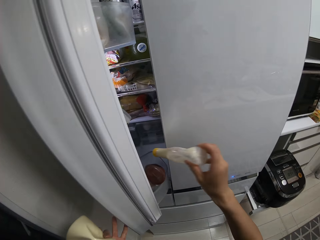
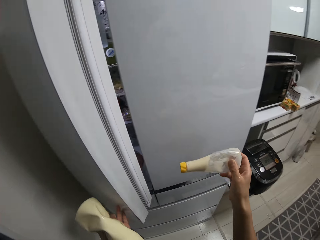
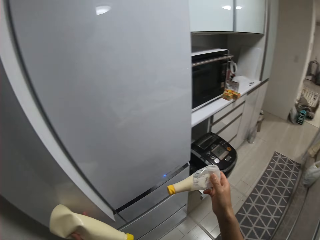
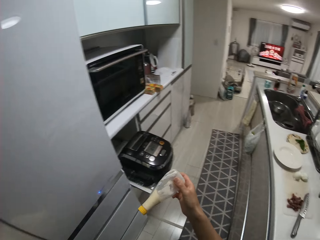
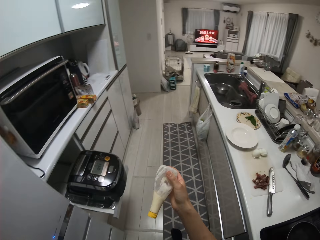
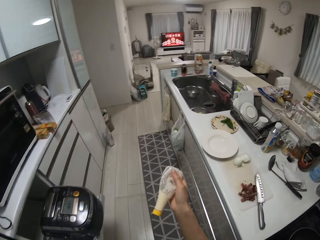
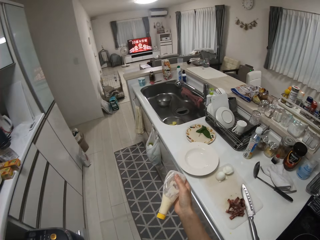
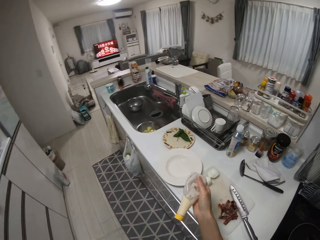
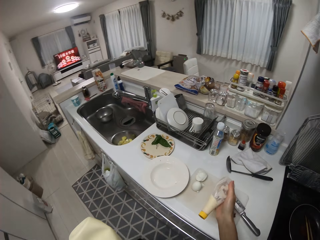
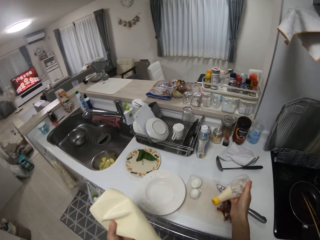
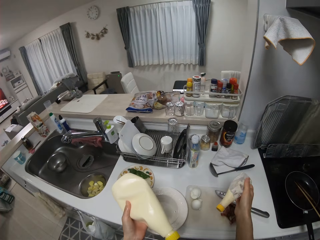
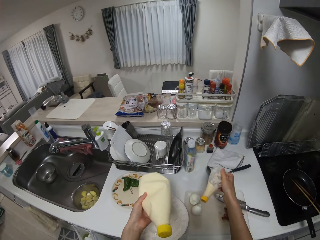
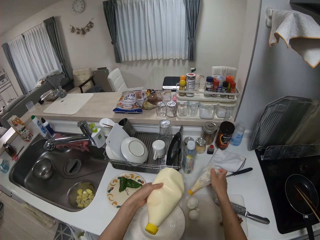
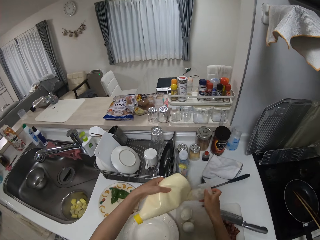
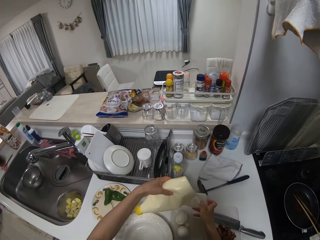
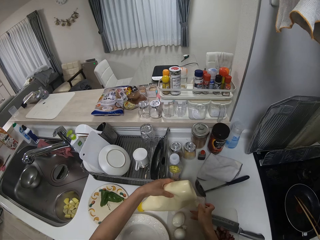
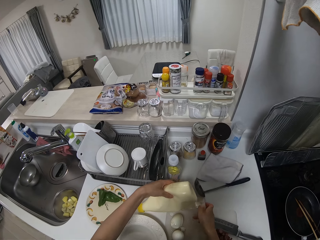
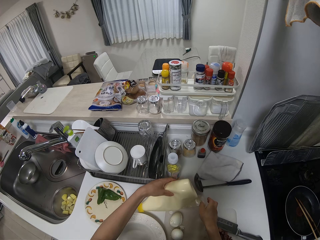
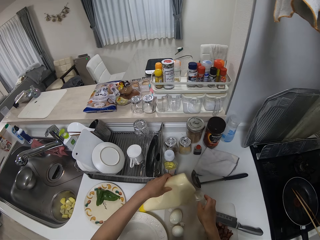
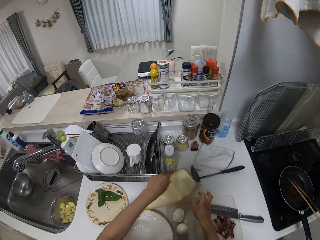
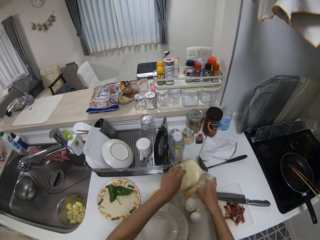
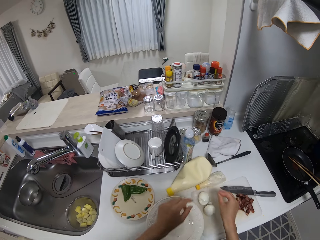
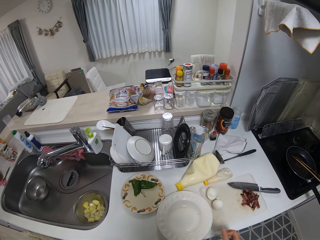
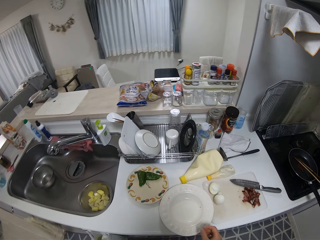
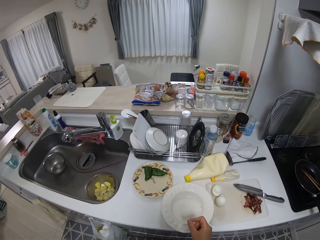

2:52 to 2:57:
The camera wearer removes another bottle from the refrigerator with her right hand. She closes the refrigerator with her left hand. She drops the bottle on the table with her two hands.

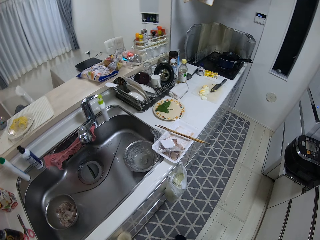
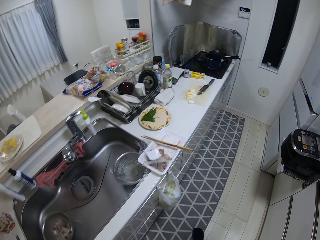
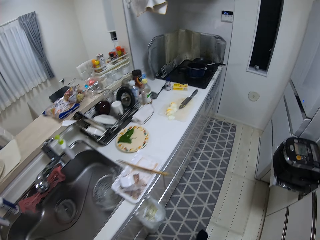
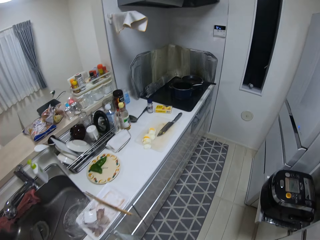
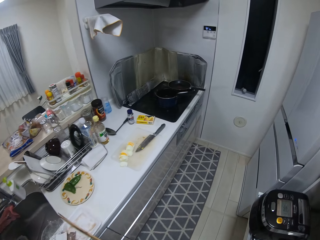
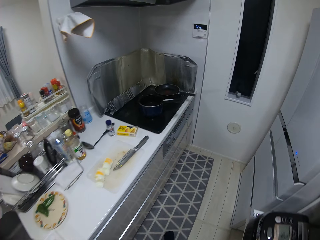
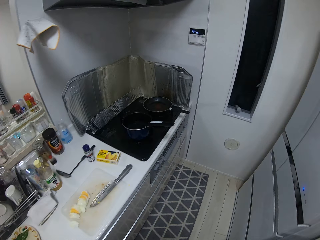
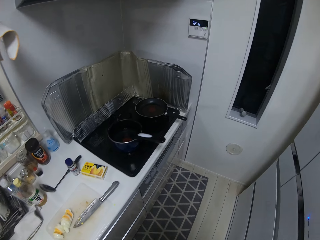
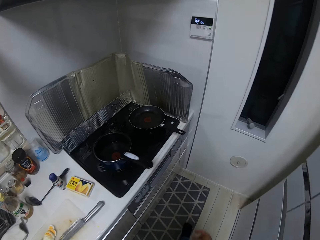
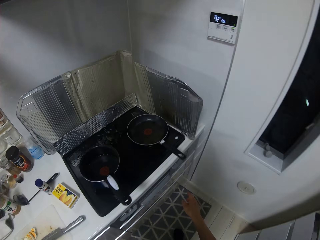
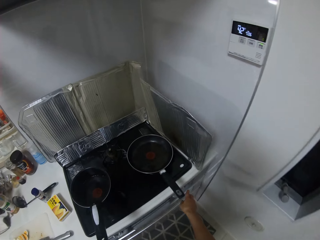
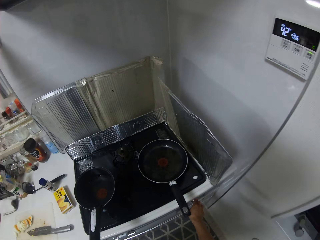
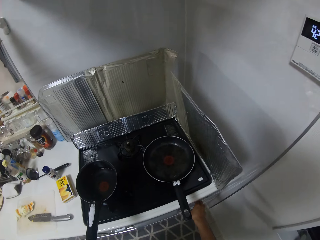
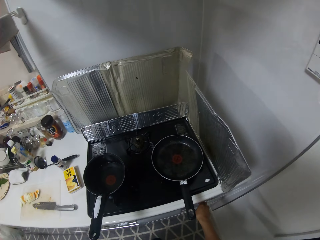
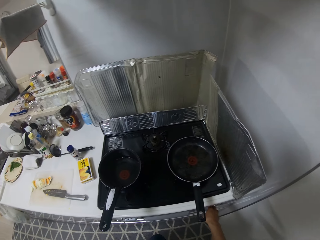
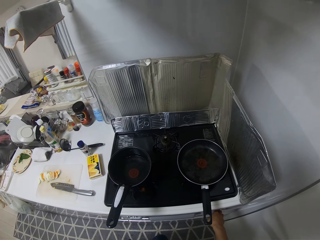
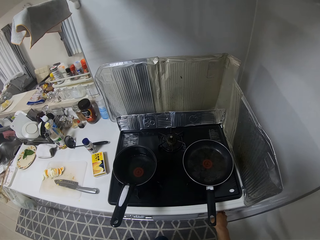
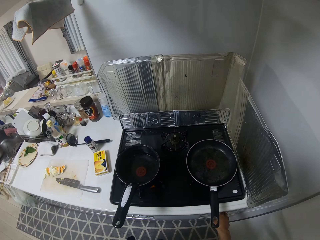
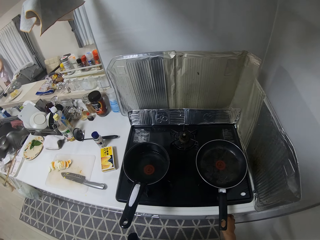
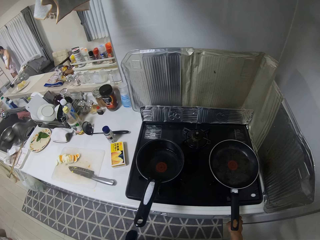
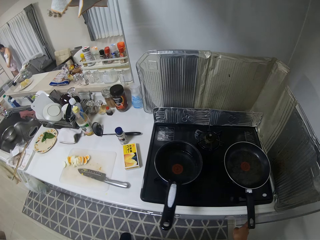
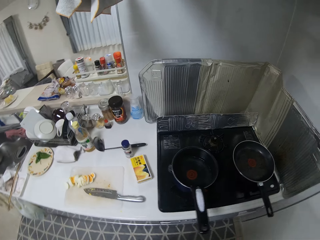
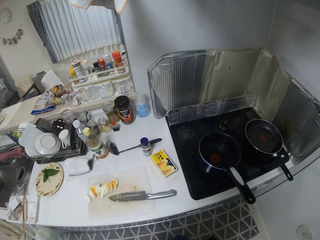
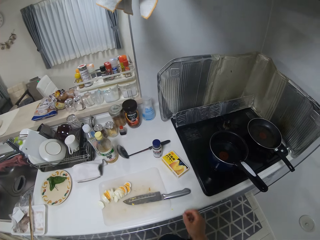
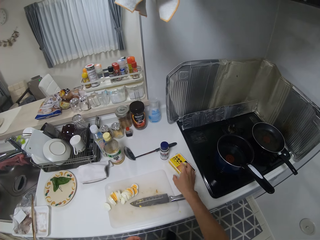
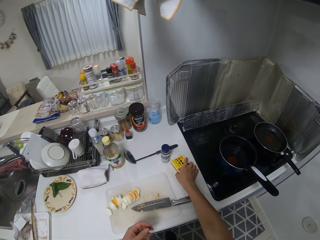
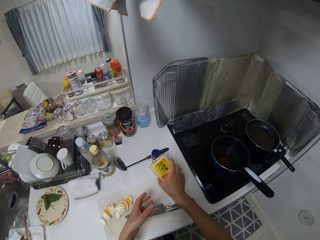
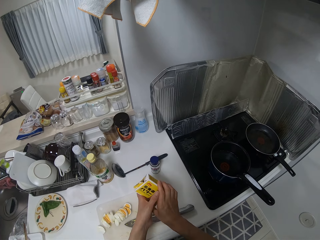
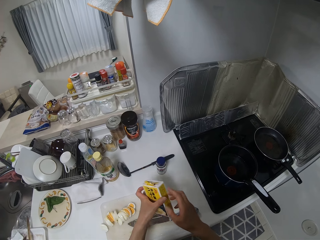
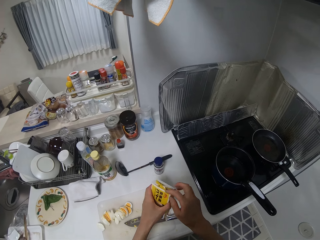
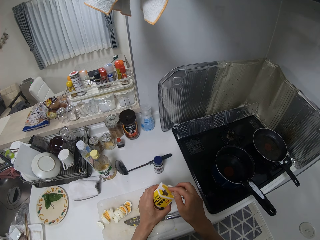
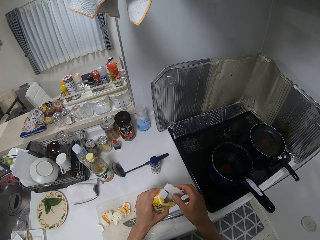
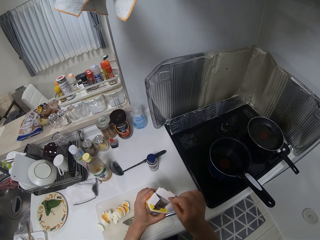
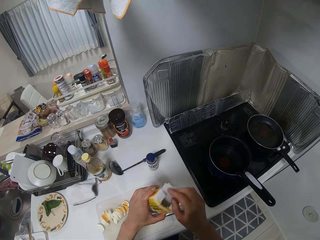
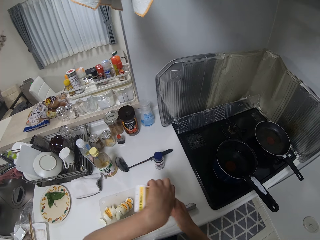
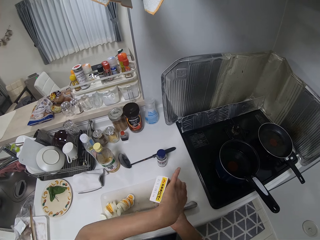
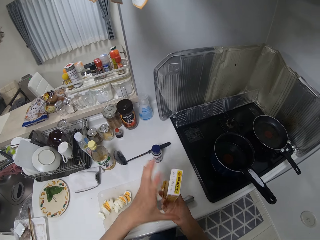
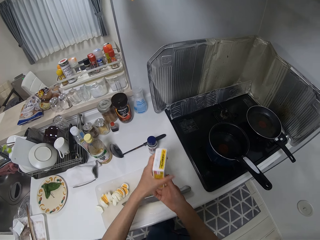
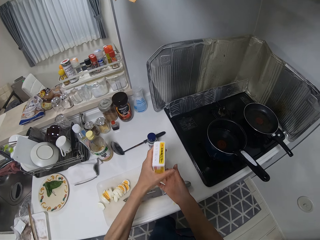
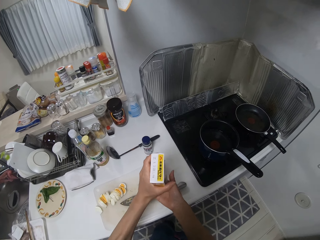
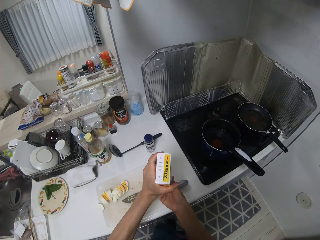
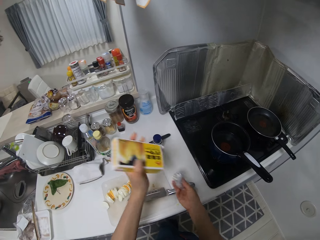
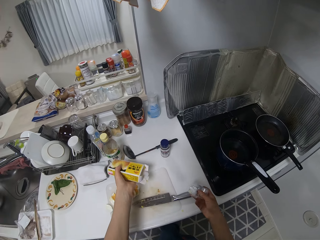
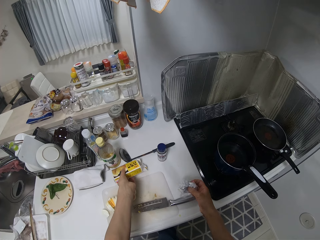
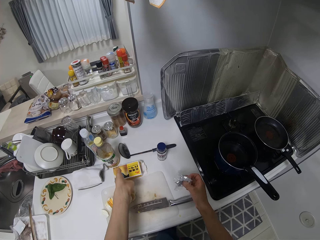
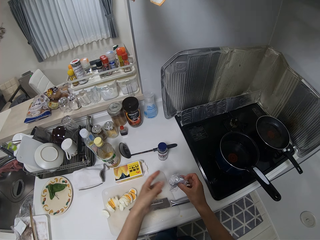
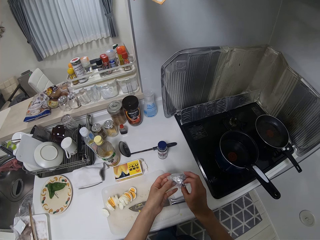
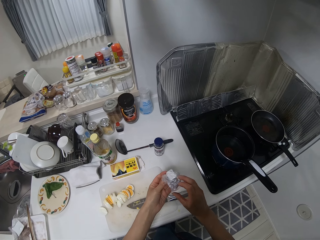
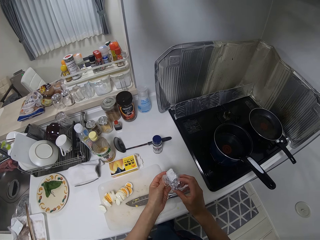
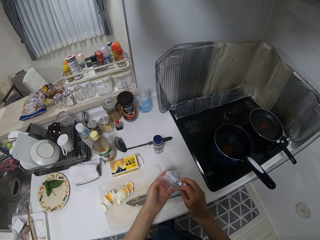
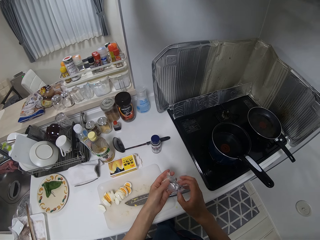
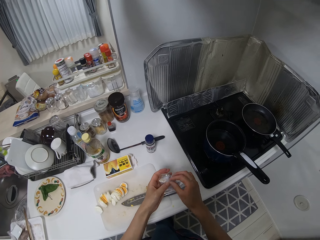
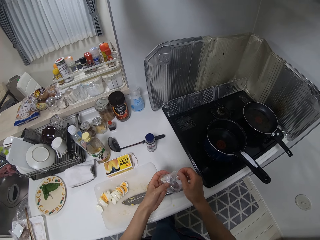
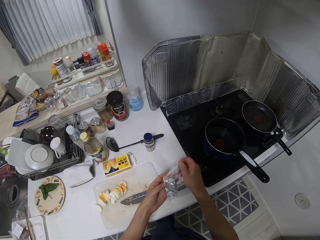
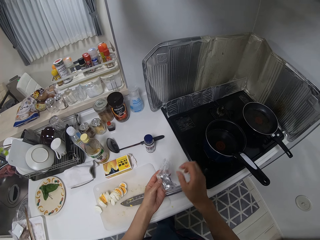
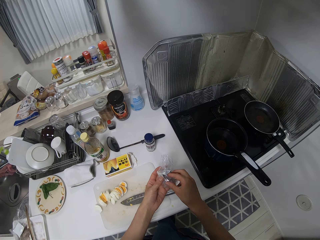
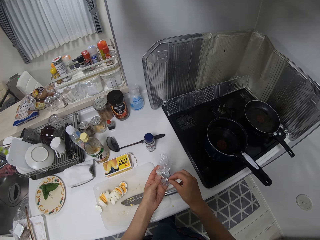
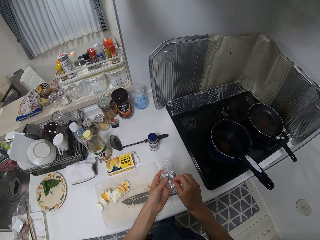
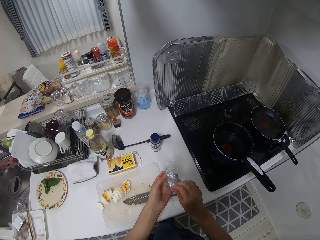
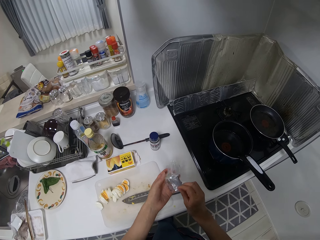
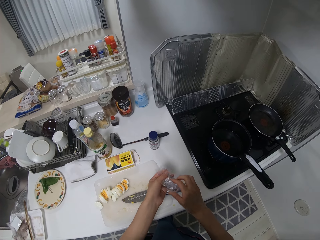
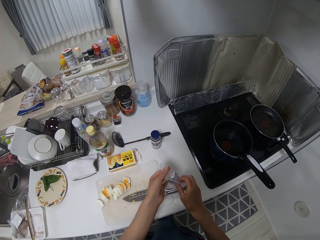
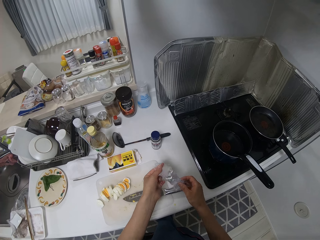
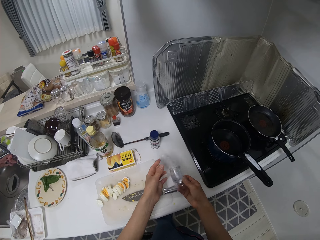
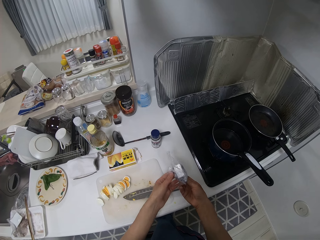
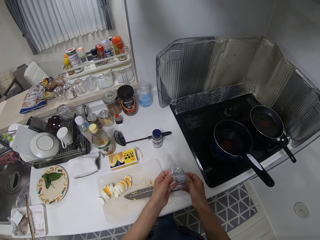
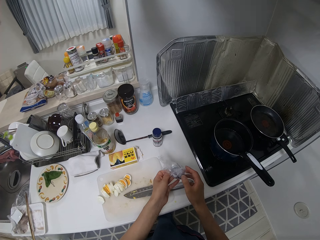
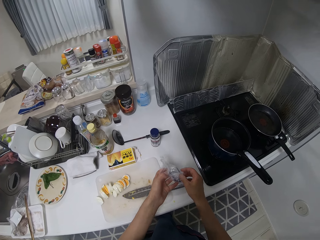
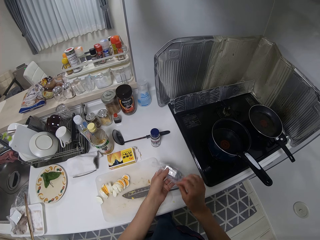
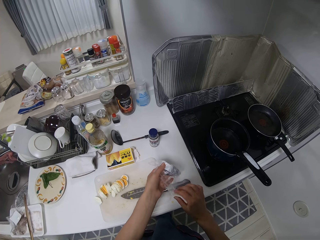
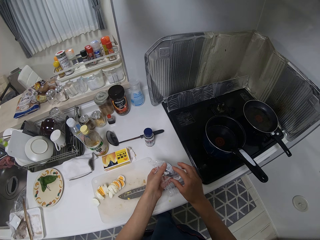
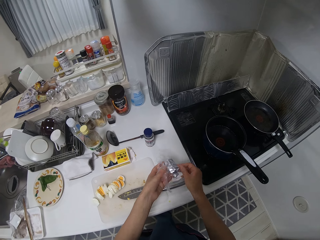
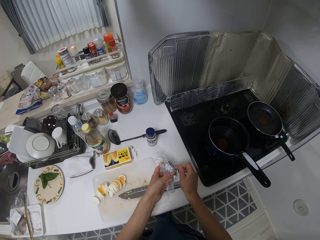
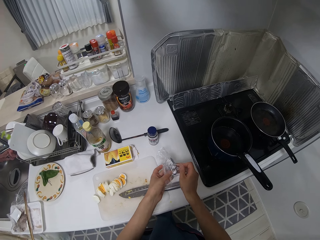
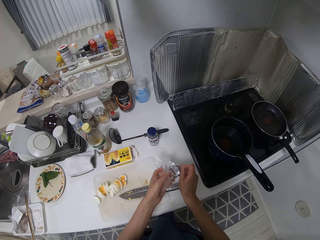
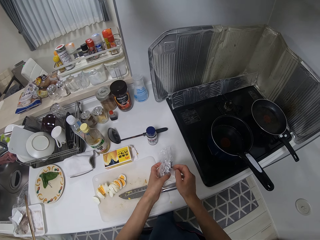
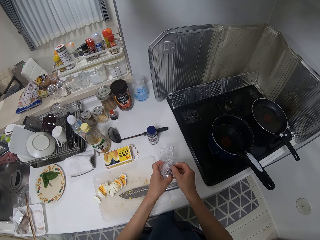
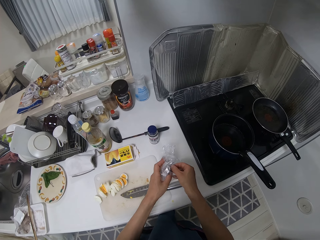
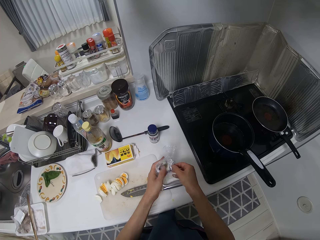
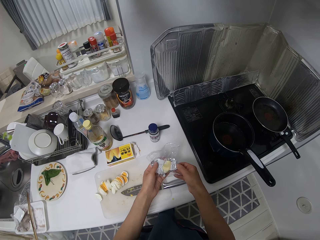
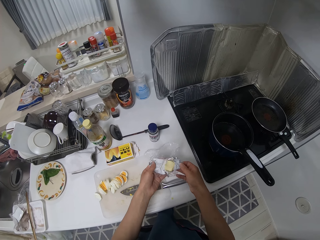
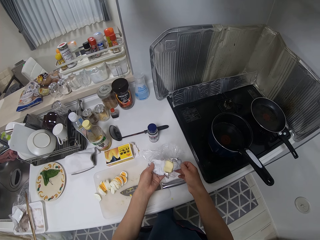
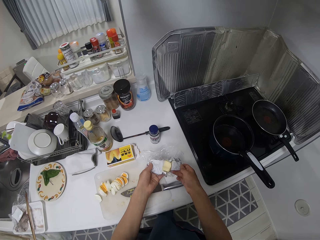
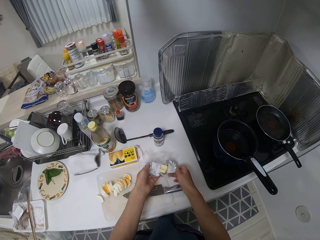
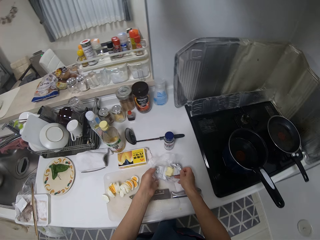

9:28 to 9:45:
The camera wearer wipes her two hands on a piece of cloth by the kitchen sink and walks around. She turns on the cooker with her right hand. She walks around. She picks up a packet from the table with her right hand. She opens the packet with her two hands. She turns the packet upside down with her two hands. She removes a wrapped nylon from the pack with her right hand. She unwraps the nylon with her two hands.
